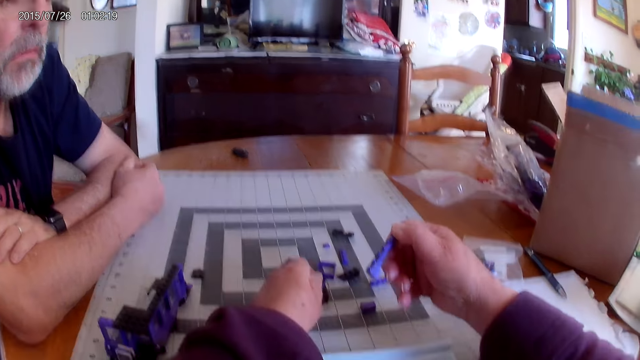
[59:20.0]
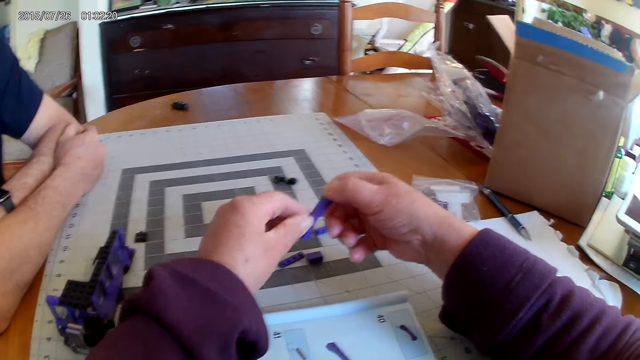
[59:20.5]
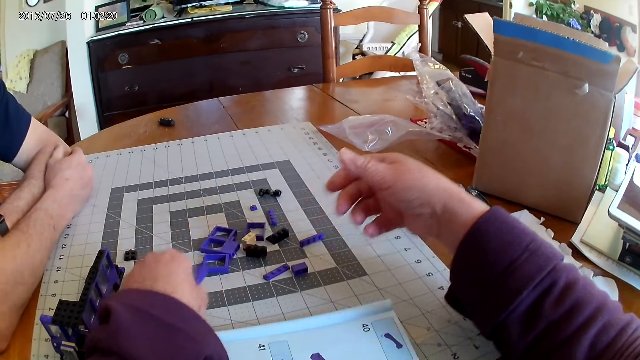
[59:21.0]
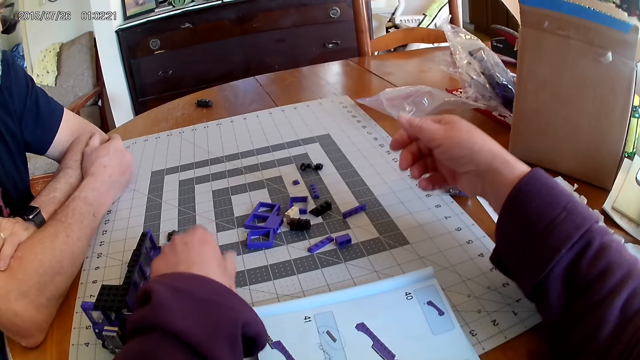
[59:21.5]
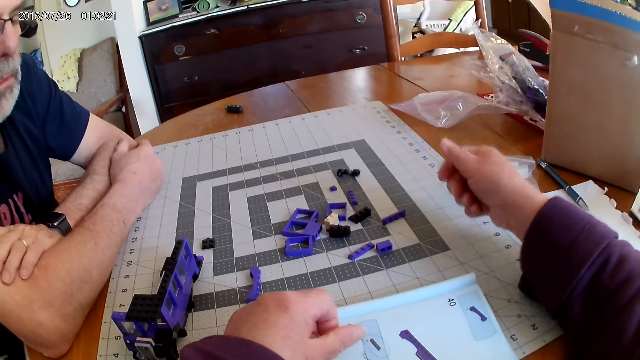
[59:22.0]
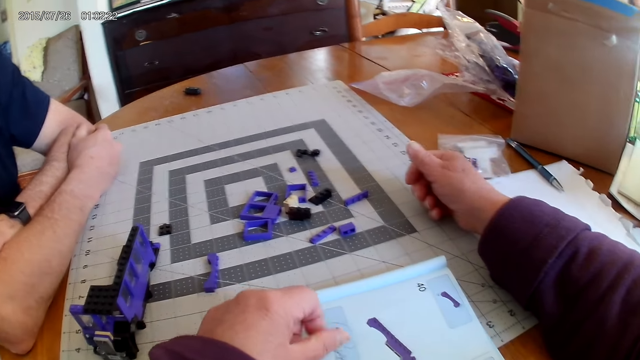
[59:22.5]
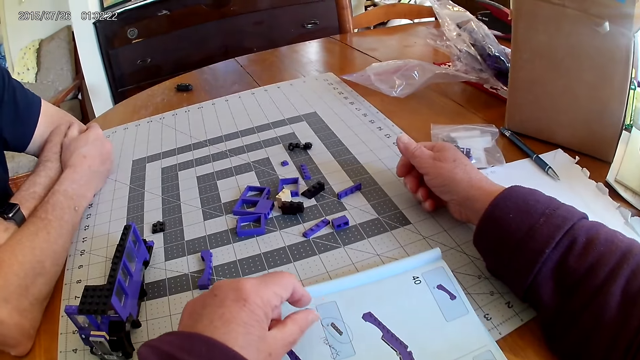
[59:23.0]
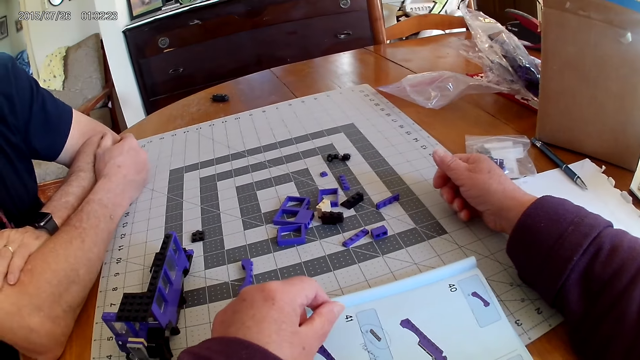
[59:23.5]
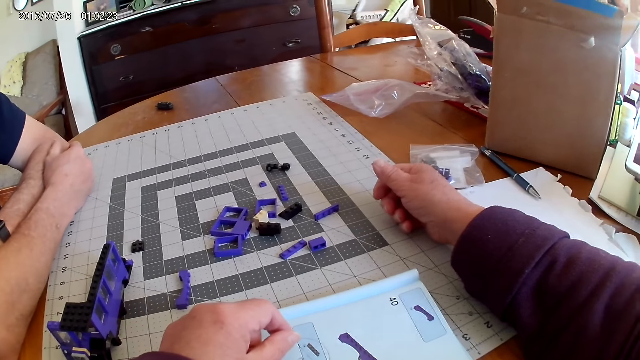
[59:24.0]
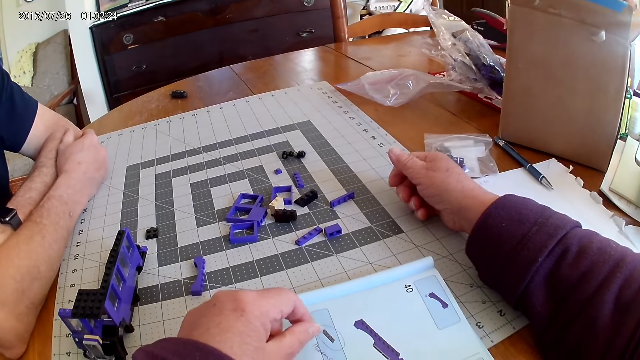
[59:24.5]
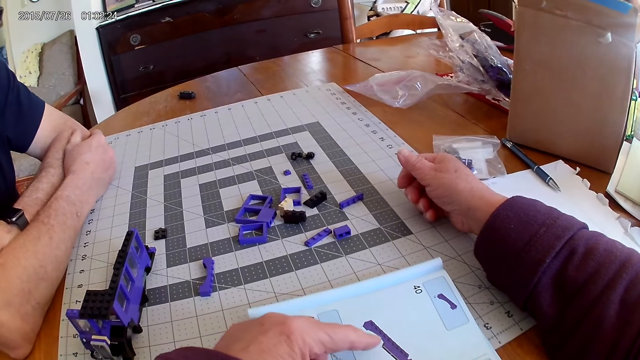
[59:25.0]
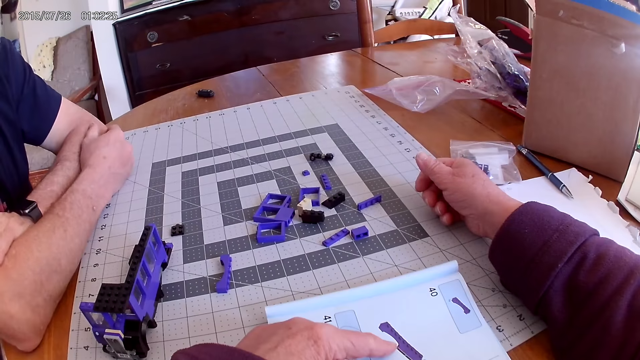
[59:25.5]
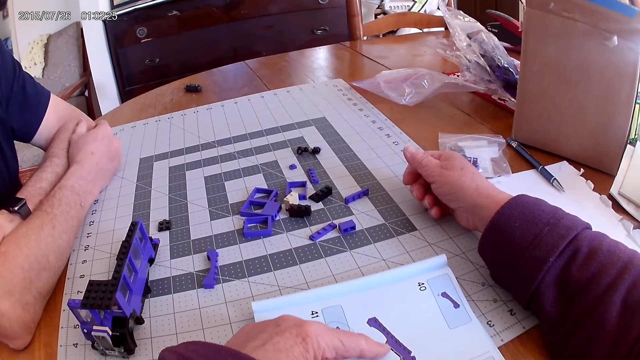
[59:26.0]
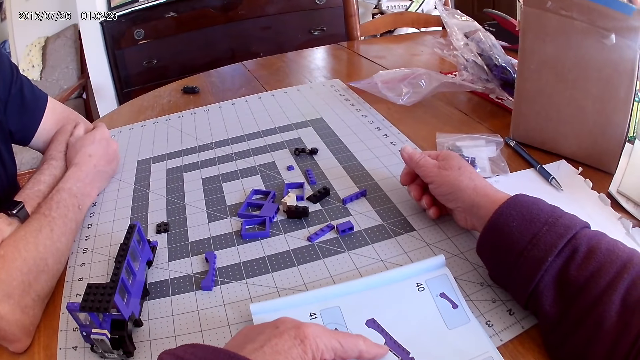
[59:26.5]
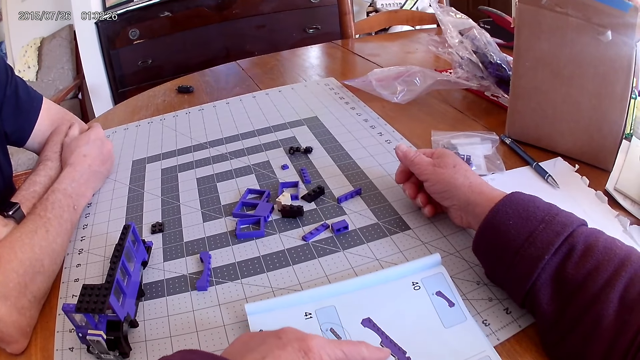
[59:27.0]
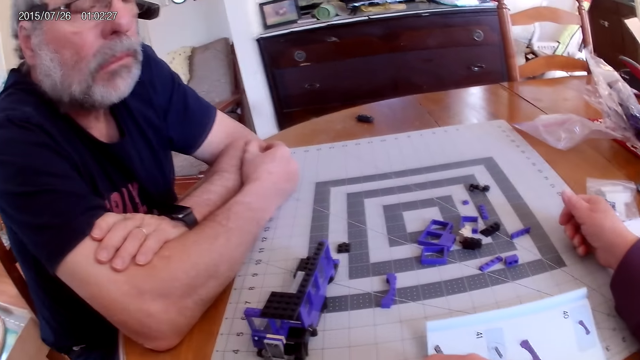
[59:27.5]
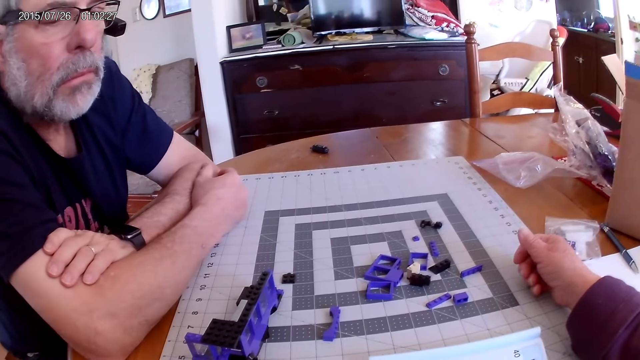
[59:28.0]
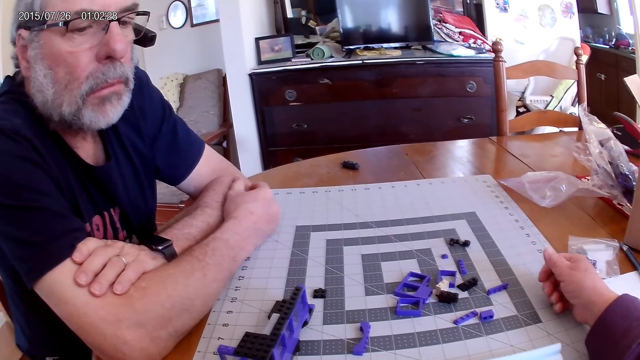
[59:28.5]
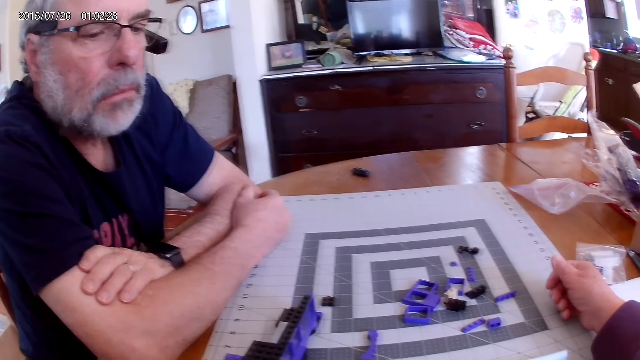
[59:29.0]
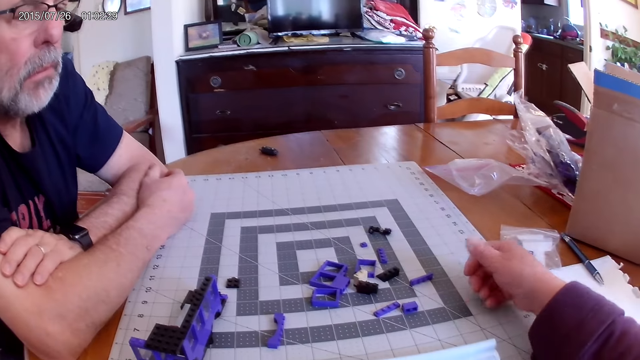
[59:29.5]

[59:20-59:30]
The camera wearer puts pieces of Lego on the table. They put their hands on the table. They move a hand. They look around. They read the book. They point at the book. They look around. They look at the pieces.

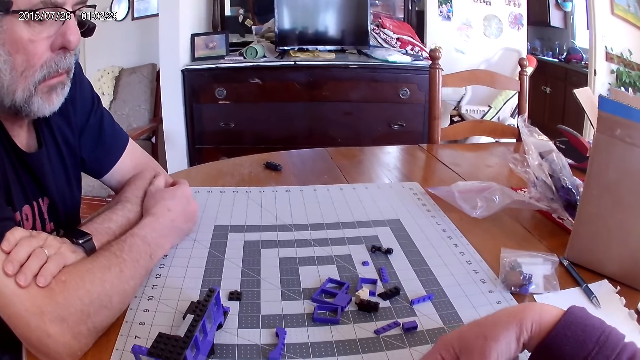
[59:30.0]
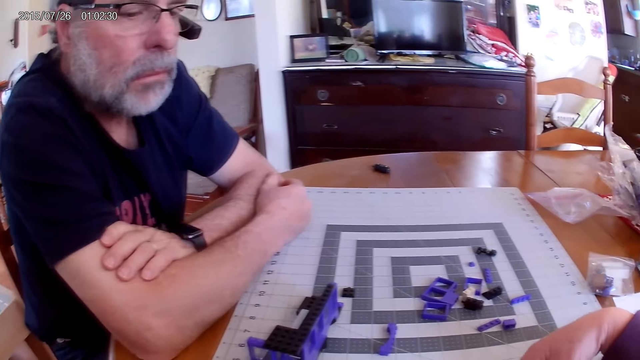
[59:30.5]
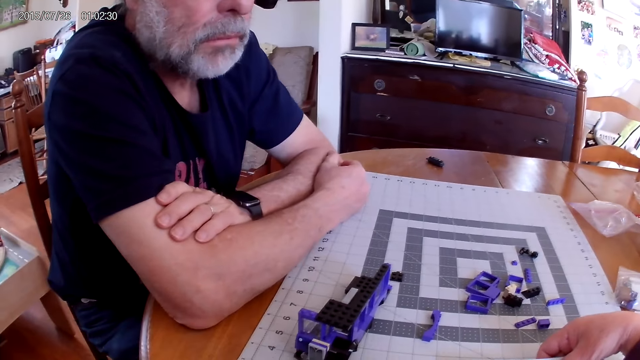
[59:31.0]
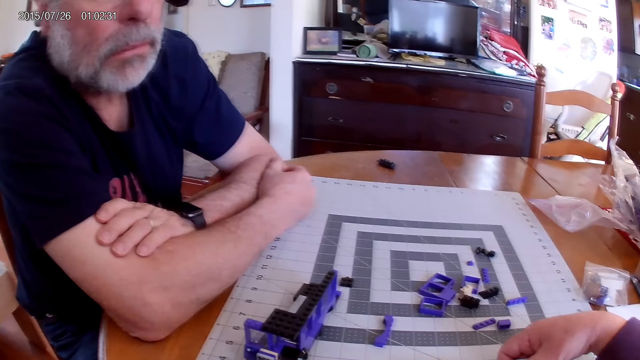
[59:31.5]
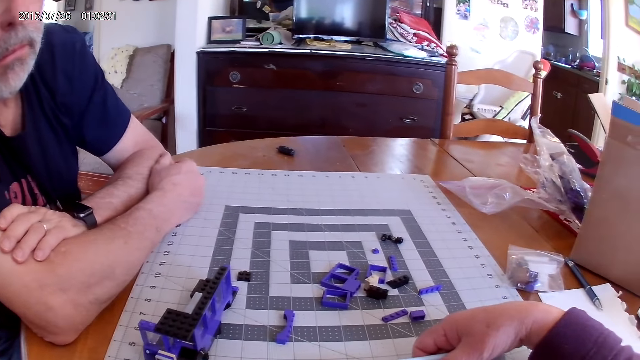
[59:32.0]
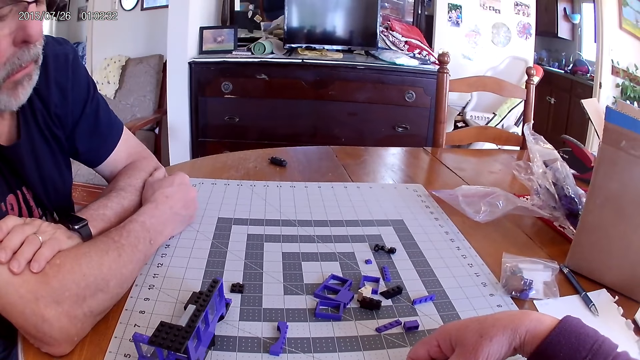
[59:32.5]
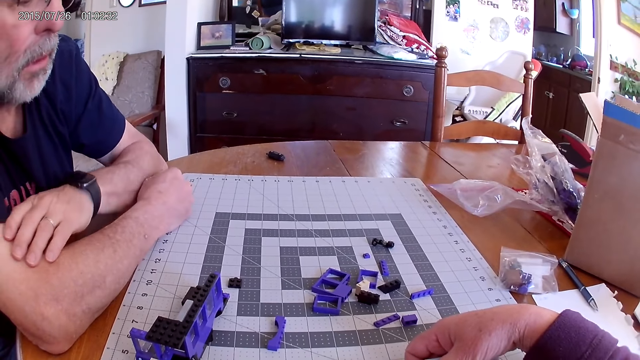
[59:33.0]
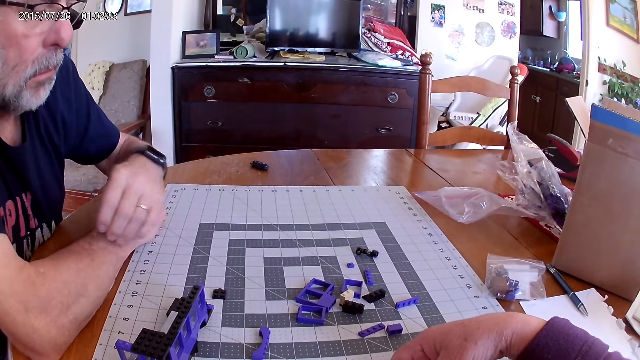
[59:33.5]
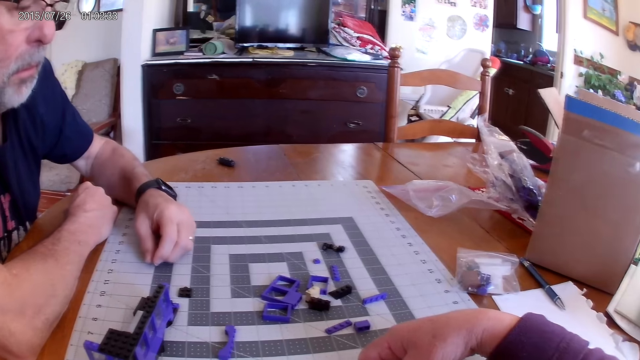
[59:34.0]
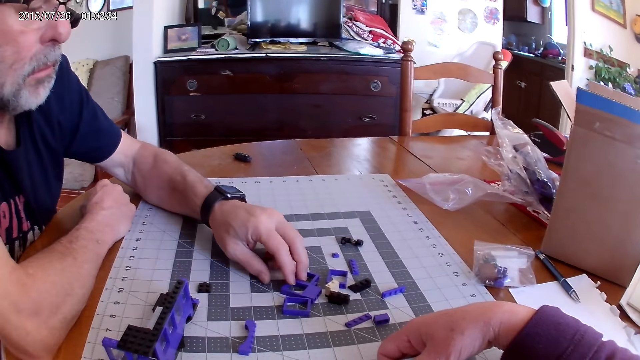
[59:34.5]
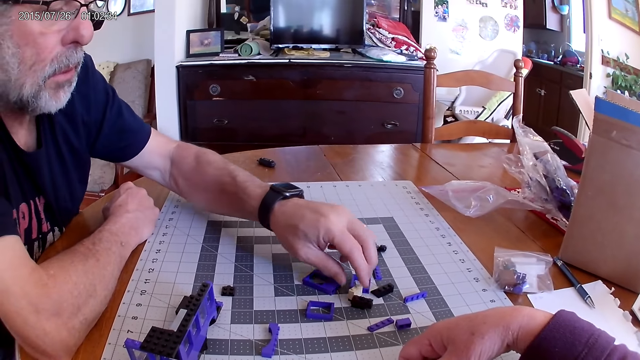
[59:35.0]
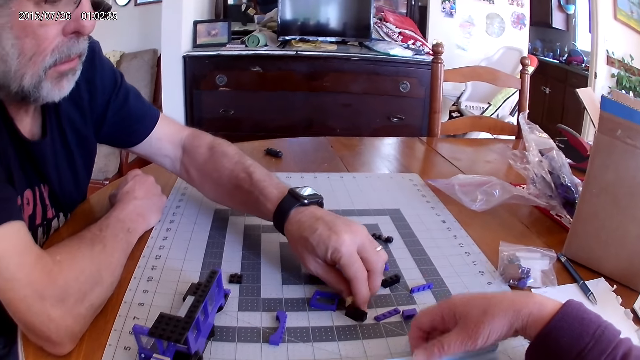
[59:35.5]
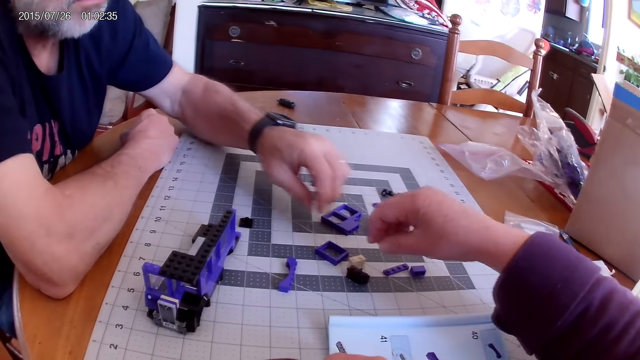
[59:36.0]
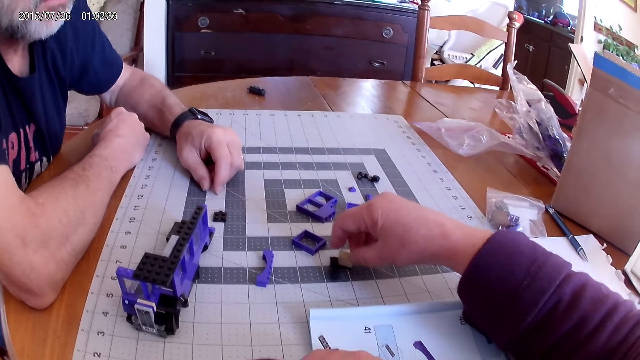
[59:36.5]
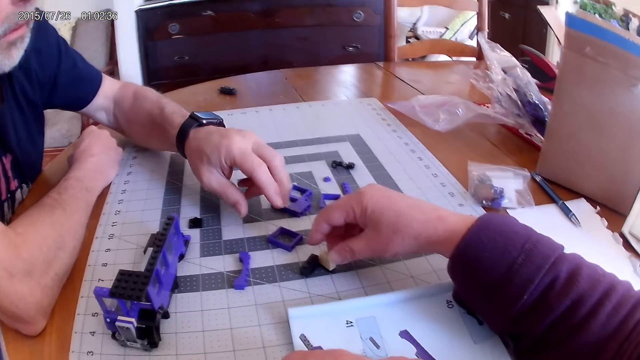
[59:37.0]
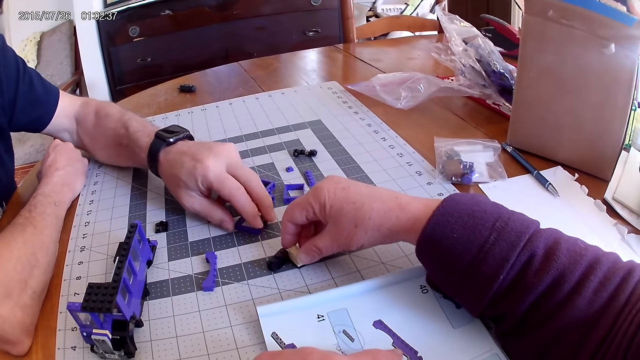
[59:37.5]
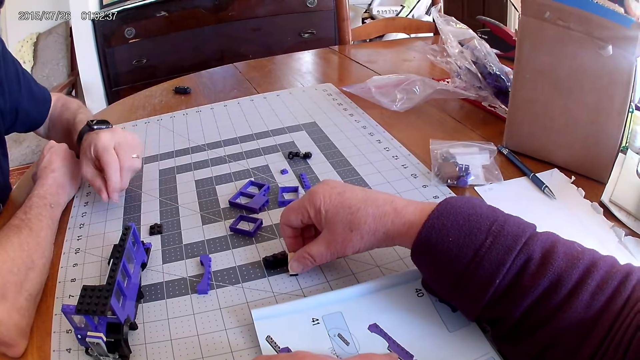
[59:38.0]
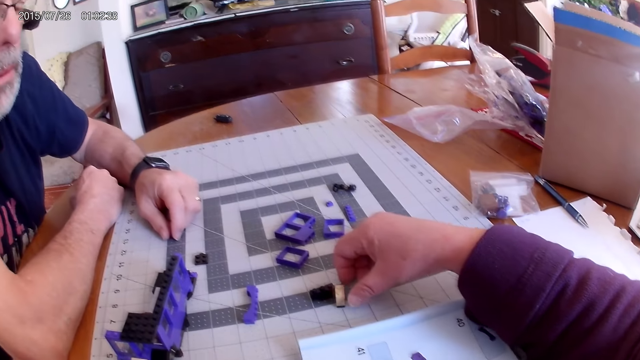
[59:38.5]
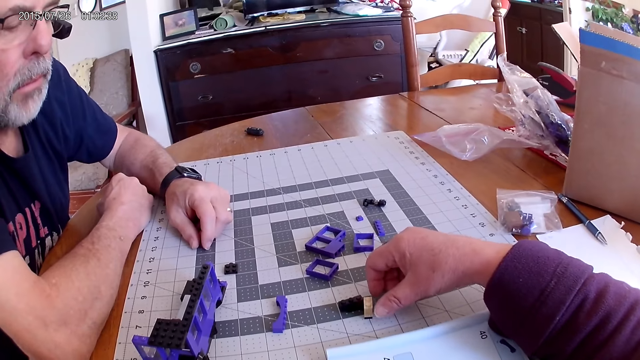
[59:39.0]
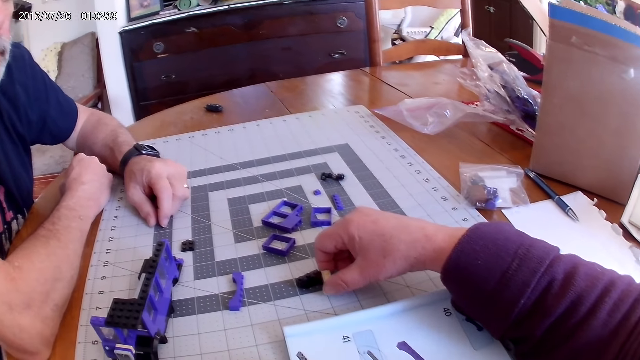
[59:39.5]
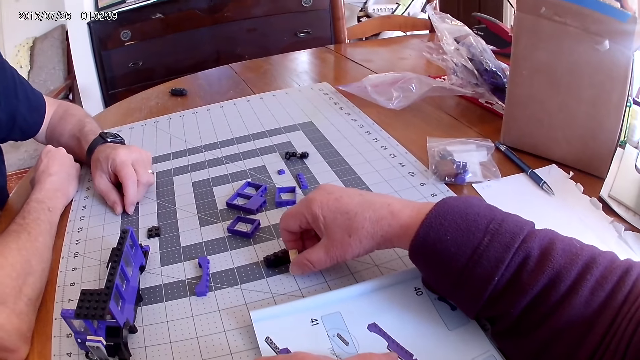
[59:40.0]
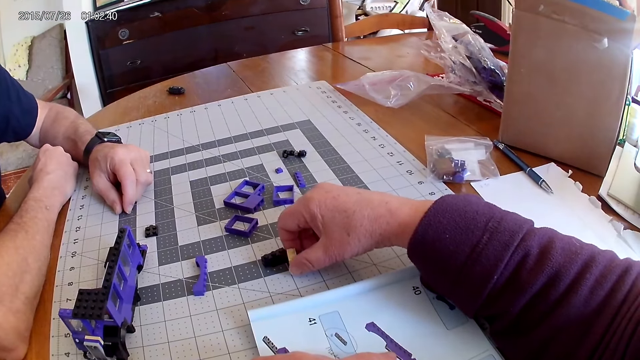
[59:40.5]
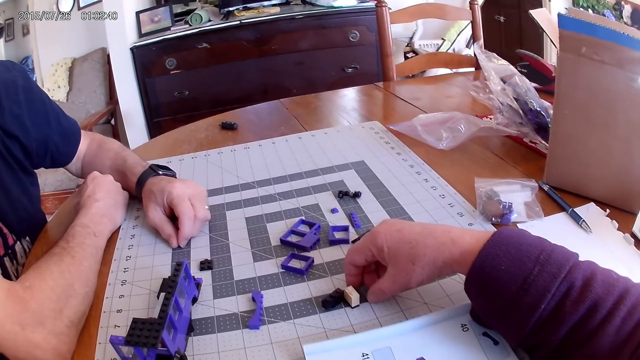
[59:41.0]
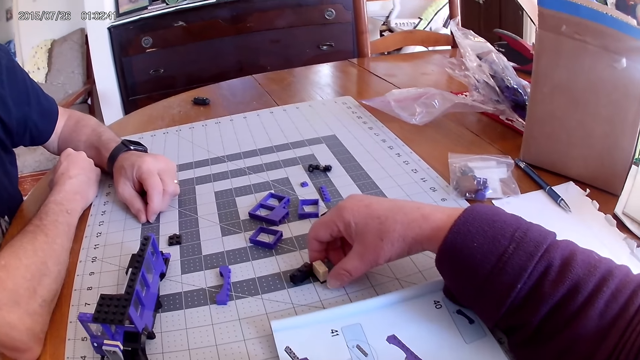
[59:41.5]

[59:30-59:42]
The camera wearer holds a book on the table. They look around. A man moves his hand. He touches the pieces. He moves the pieces of Lego on the table. The camera wearer moves a piece of Lego on the table. They touch the piece. The man moves a piece of Lego on the table. The camera wearer looks around. They hold a piece of Lego on the table.
